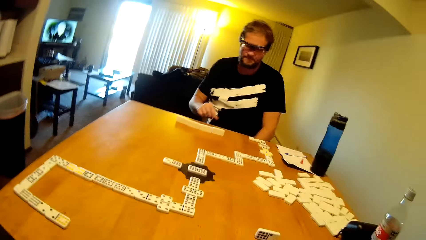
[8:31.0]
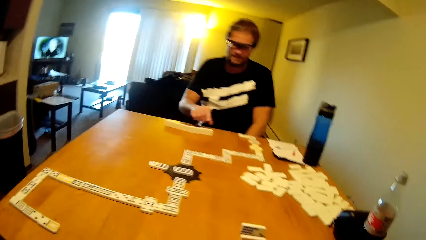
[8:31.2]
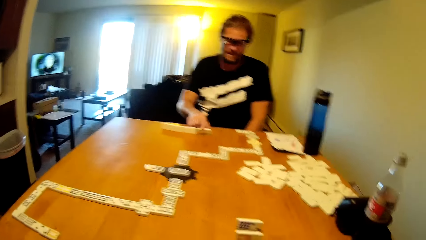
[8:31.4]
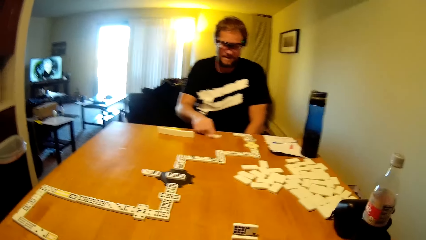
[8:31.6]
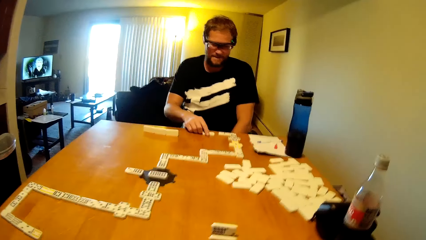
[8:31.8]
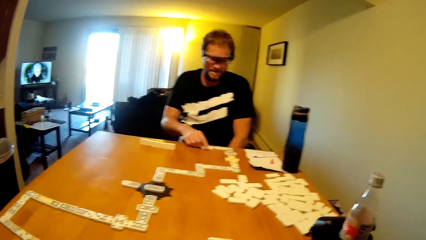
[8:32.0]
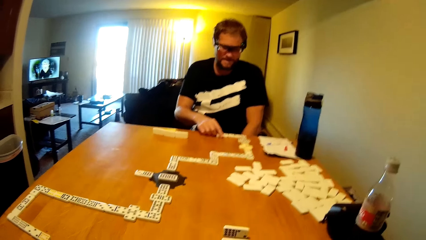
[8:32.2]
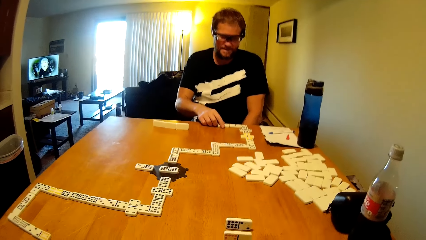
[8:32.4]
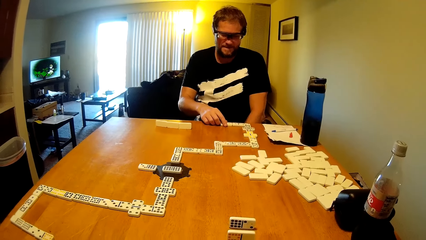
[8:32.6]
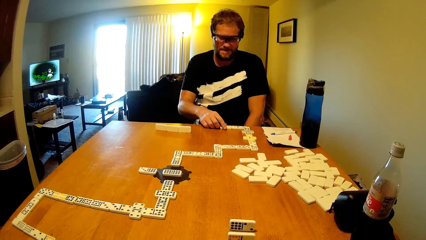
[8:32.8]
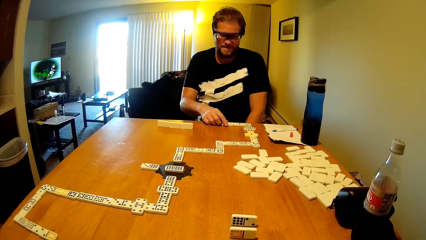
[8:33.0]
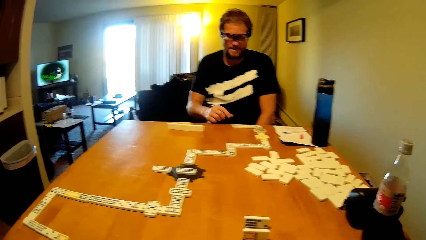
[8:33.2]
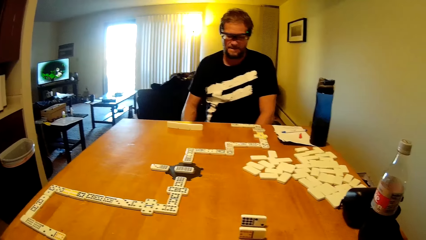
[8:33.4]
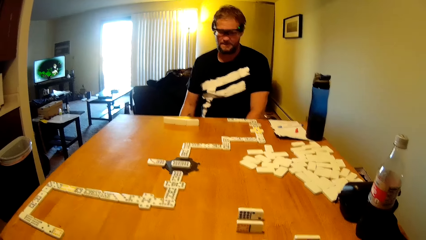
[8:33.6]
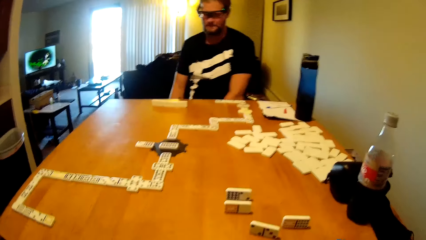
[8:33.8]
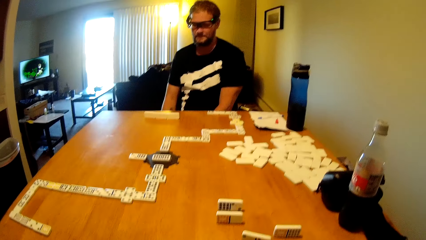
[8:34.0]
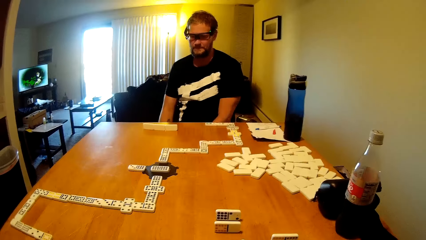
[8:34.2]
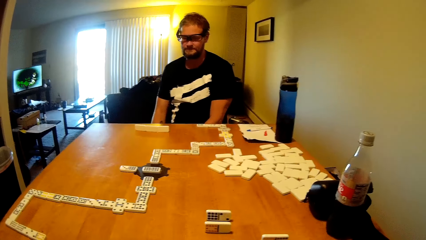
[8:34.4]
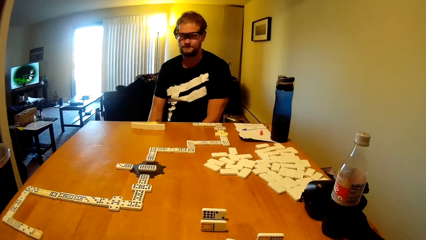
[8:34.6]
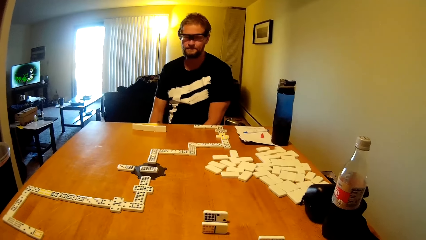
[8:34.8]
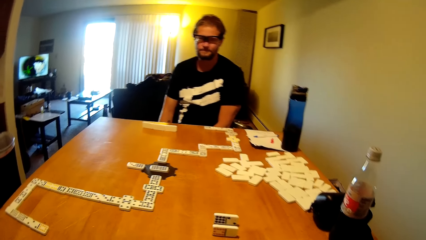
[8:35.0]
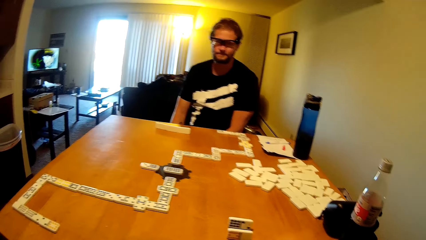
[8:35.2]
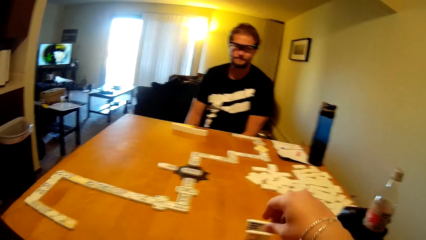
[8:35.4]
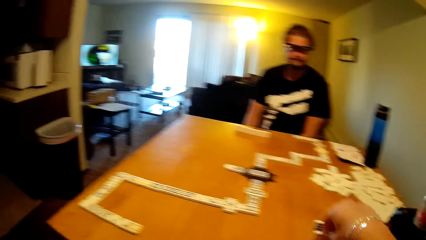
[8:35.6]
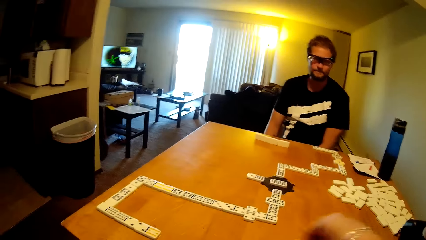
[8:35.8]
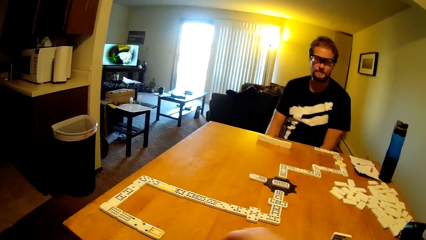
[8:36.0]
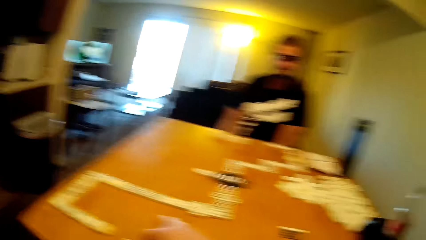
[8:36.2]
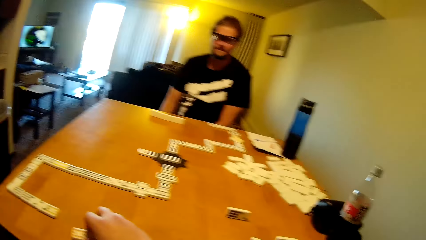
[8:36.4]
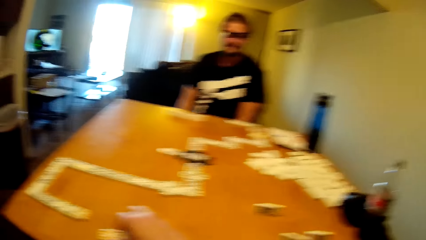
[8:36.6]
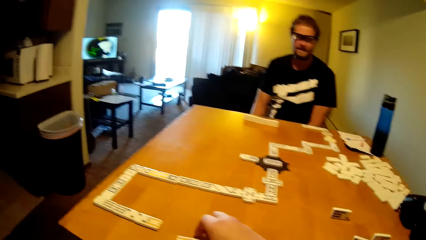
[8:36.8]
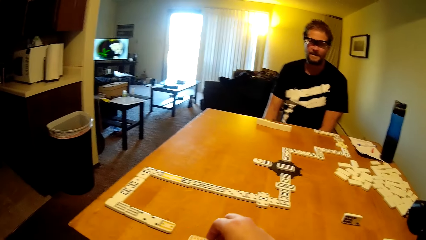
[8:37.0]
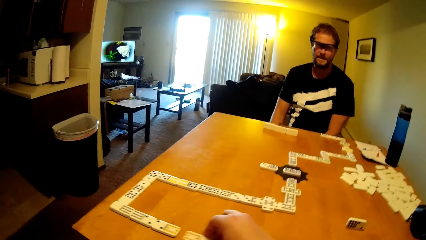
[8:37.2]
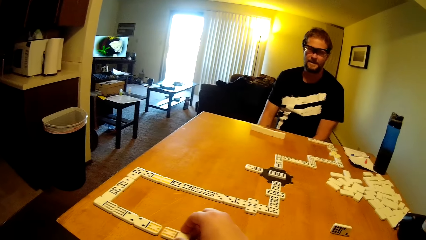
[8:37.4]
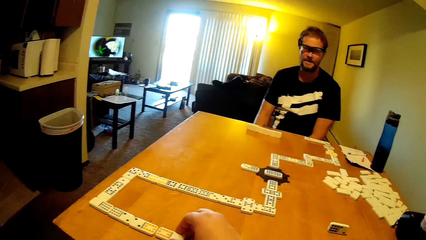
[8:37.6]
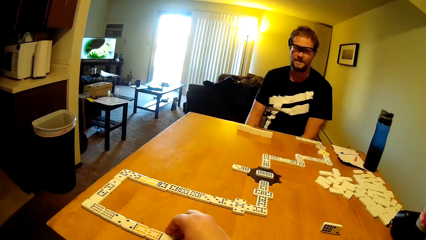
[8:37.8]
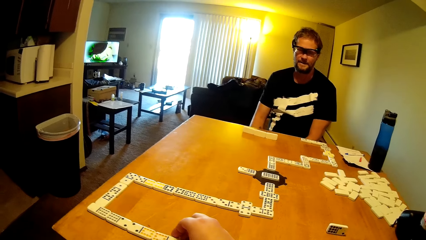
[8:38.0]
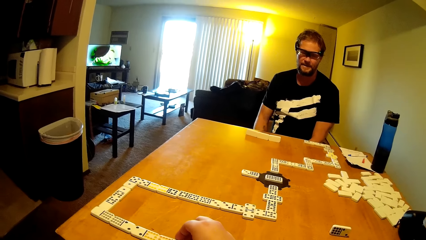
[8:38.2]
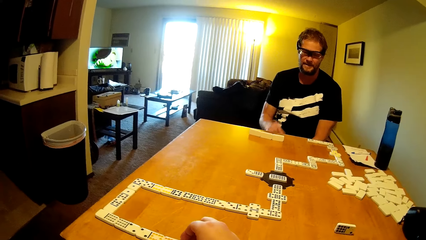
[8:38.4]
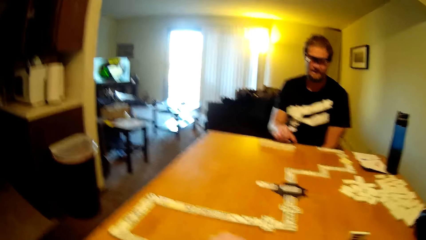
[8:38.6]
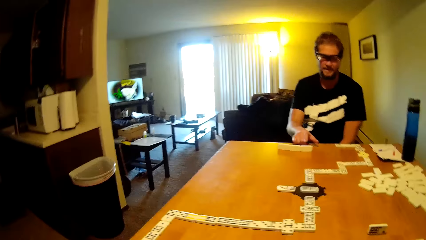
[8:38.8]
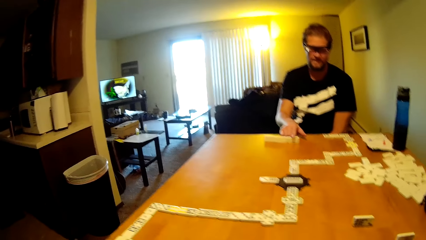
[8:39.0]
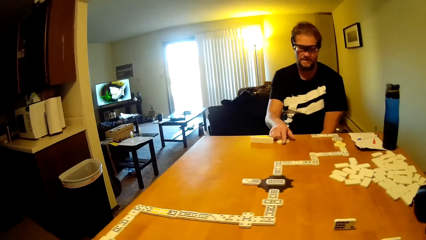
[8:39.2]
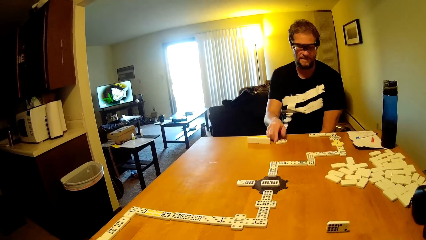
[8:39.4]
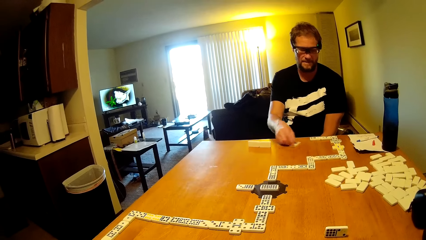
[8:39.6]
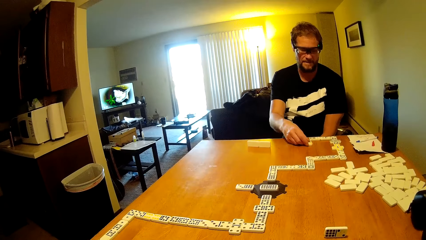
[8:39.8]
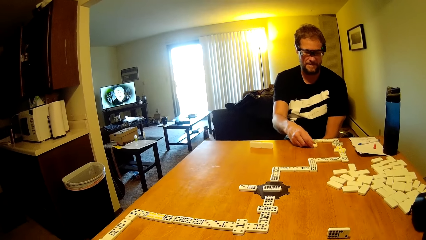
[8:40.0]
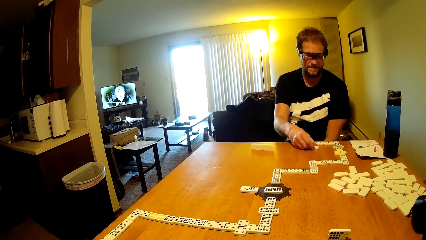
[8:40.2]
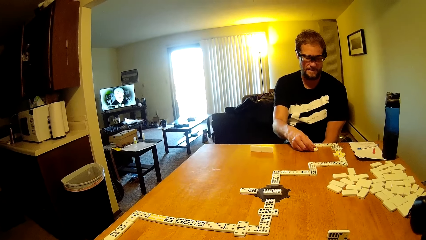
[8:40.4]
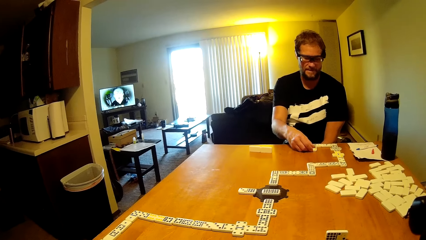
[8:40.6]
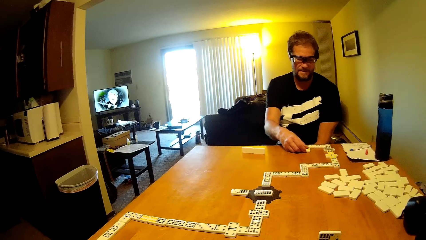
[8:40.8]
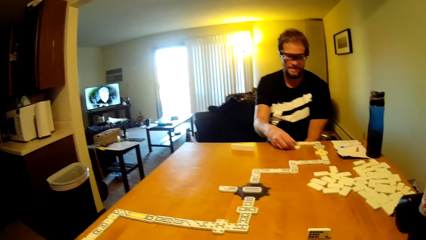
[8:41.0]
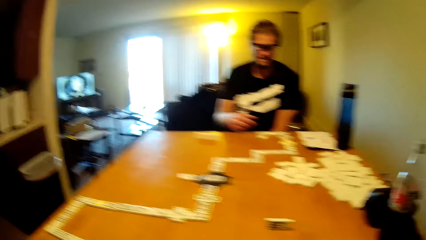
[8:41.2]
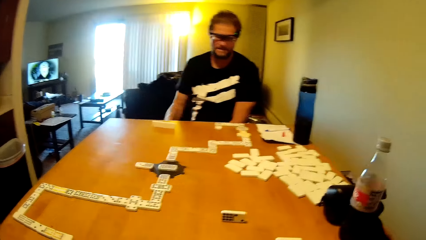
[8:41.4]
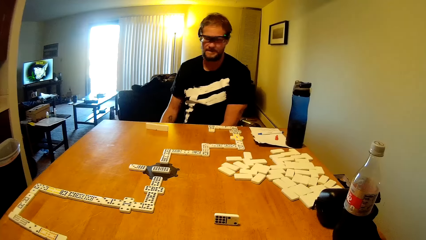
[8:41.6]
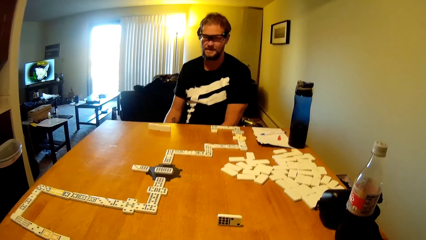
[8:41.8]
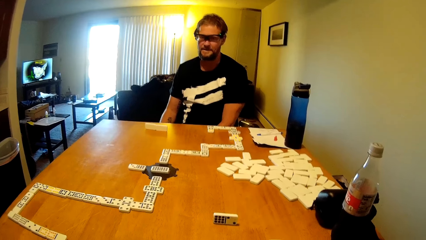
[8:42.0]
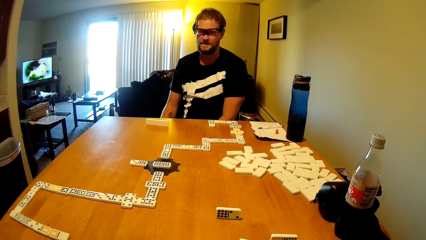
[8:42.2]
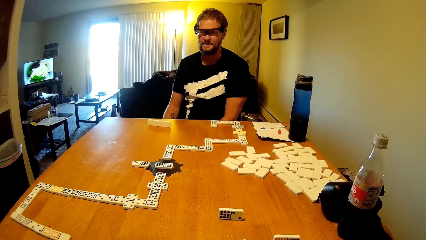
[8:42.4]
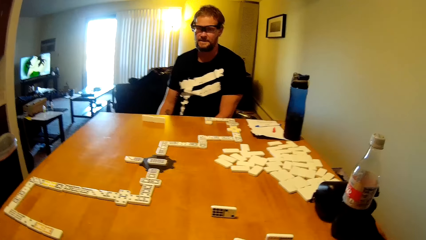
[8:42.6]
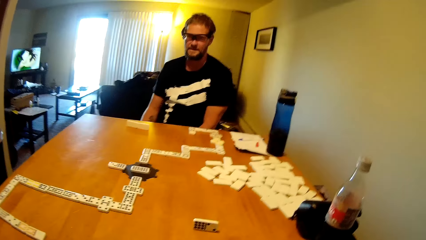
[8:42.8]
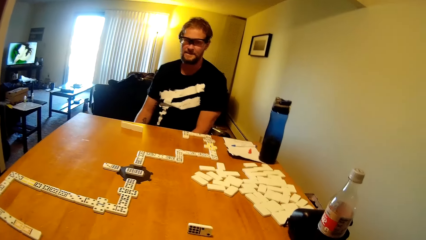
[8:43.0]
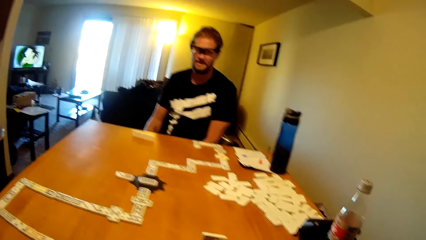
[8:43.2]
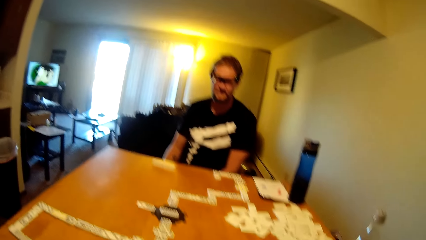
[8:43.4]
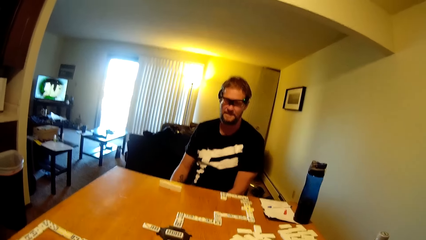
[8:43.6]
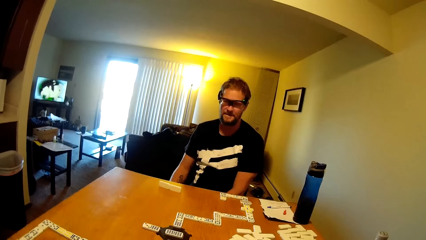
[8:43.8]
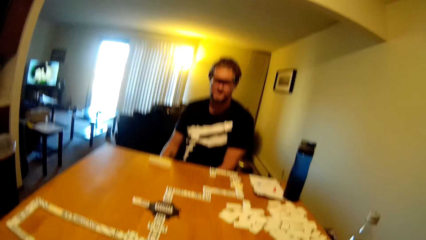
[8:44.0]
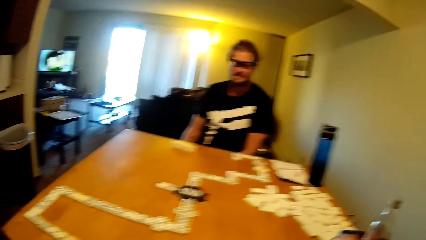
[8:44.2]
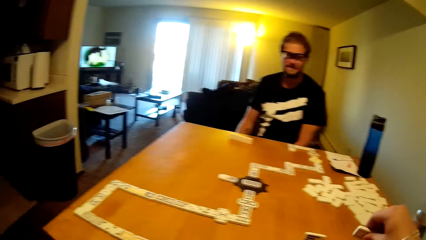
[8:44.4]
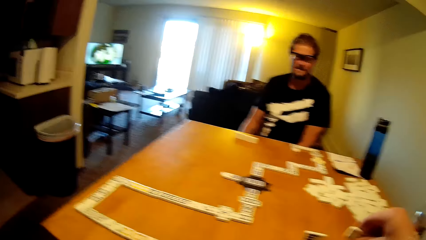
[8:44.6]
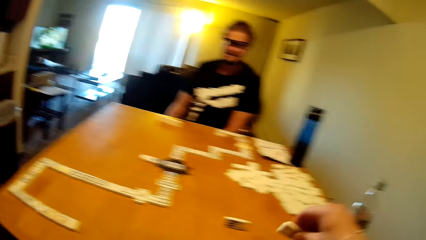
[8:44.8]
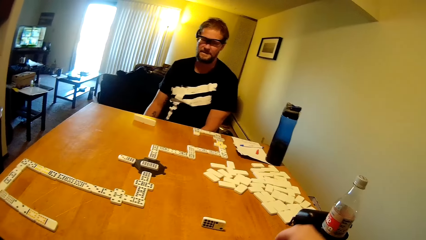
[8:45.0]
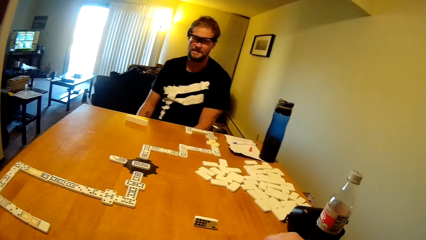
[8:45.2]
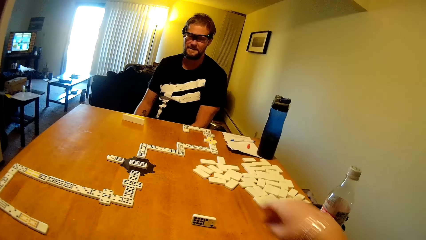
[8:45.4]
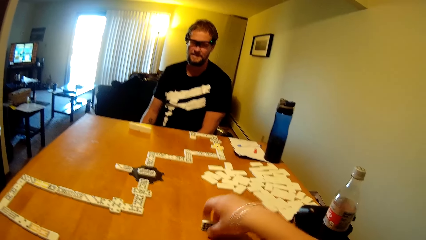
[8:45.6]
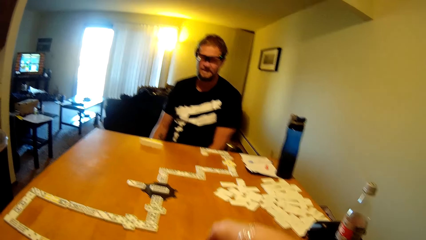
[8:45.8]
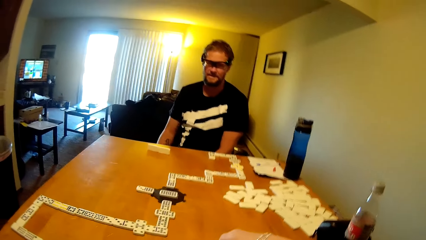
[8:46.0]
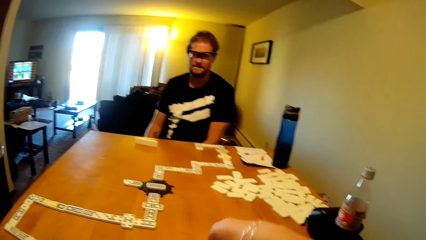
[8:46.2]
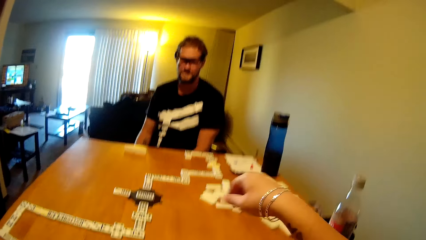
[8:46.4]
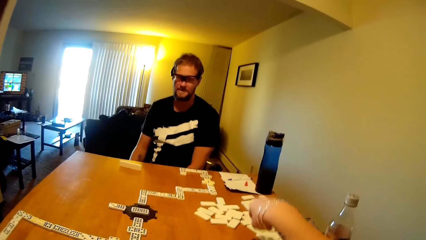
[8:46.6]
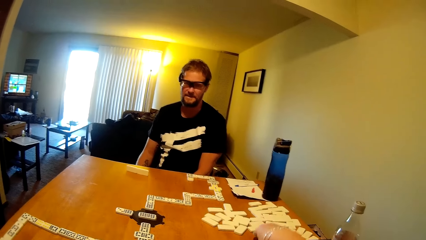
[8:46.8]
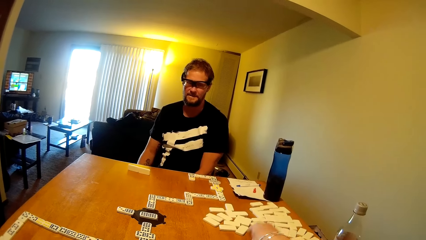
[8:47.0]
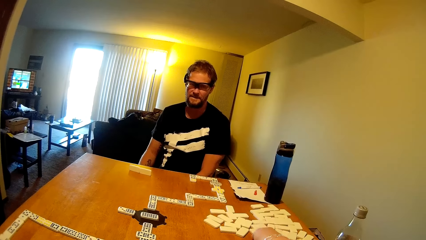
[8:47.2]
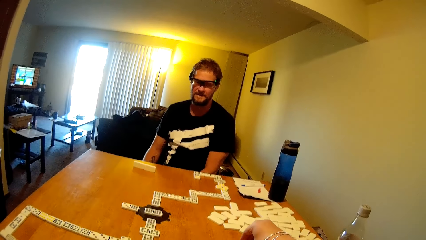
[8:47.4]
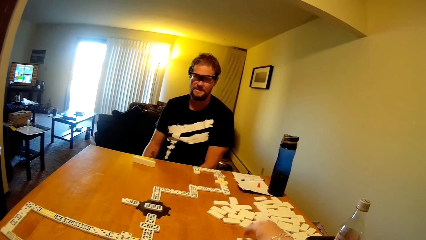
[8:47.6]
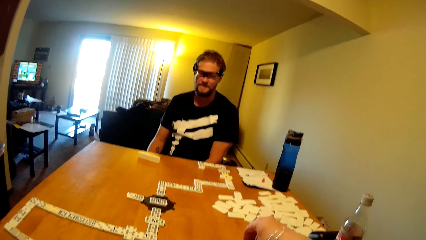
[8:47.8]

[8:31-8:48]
A man plays a dominoes game and takes the dominoes card. The camera wearer takes a dominoes card. The man takes the dominoes card and puts the dominoes card on the table. The camera wearer takes the dominoes card.
